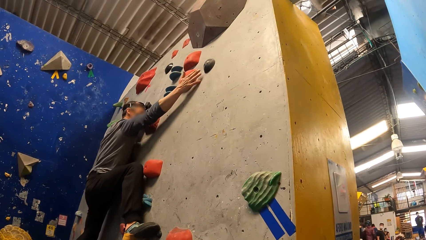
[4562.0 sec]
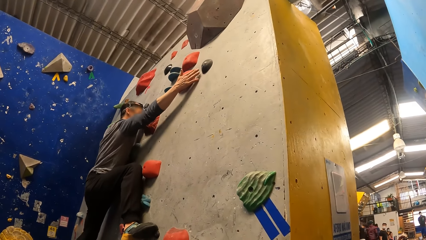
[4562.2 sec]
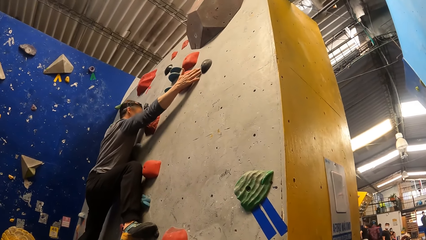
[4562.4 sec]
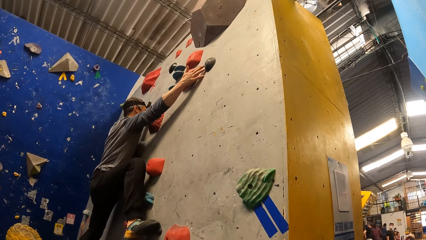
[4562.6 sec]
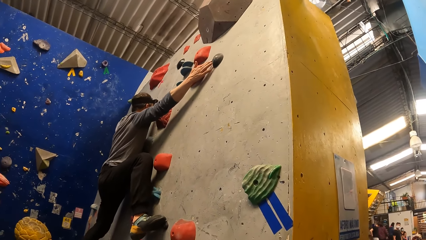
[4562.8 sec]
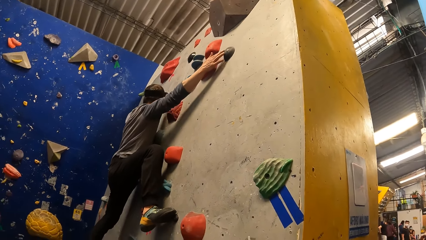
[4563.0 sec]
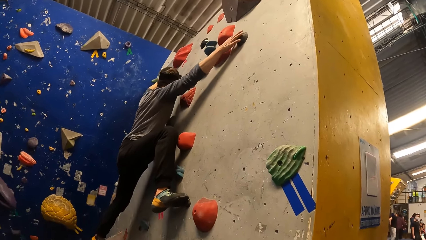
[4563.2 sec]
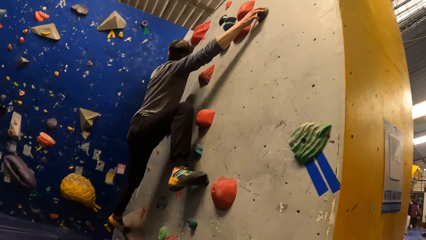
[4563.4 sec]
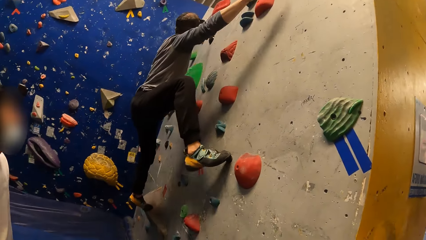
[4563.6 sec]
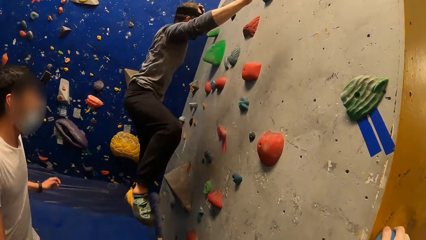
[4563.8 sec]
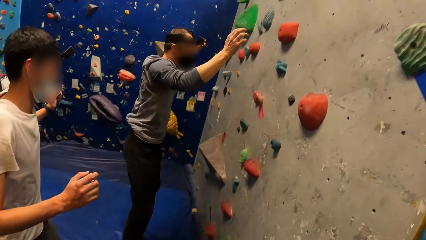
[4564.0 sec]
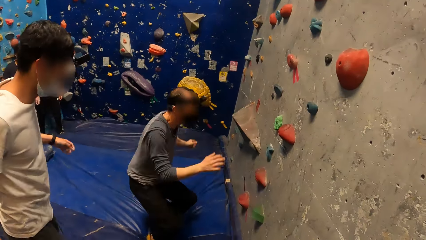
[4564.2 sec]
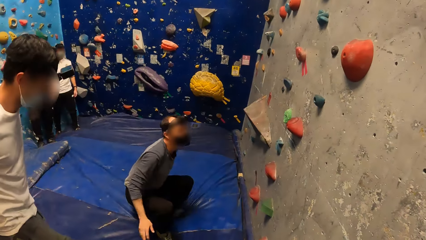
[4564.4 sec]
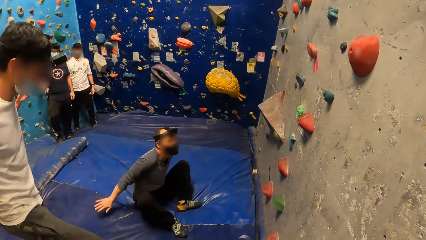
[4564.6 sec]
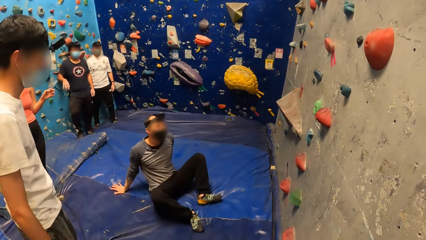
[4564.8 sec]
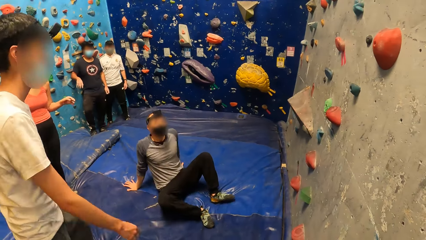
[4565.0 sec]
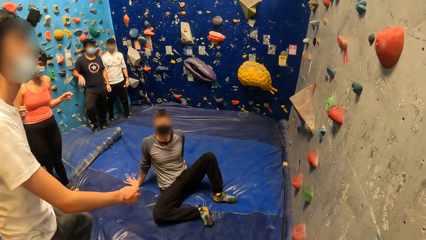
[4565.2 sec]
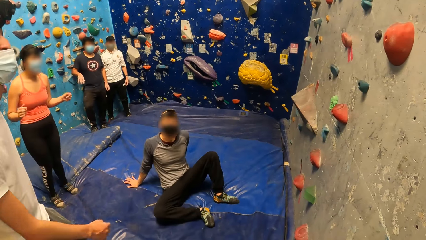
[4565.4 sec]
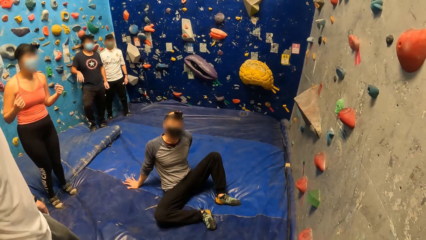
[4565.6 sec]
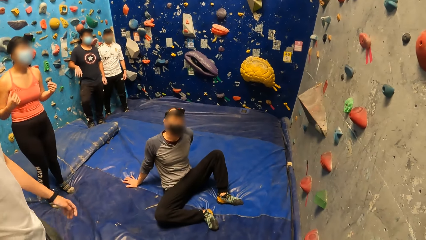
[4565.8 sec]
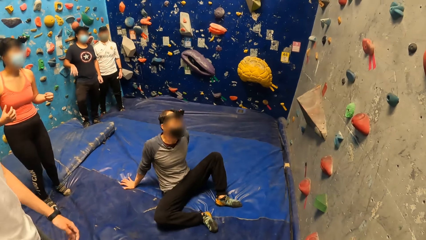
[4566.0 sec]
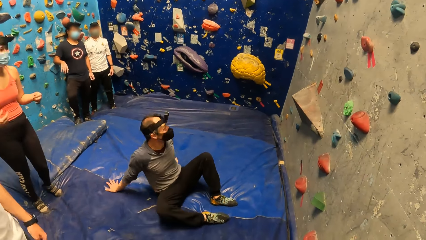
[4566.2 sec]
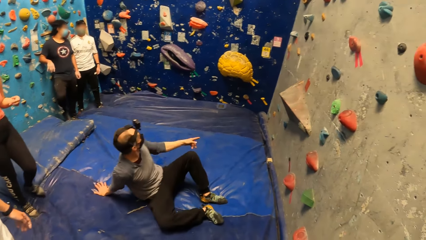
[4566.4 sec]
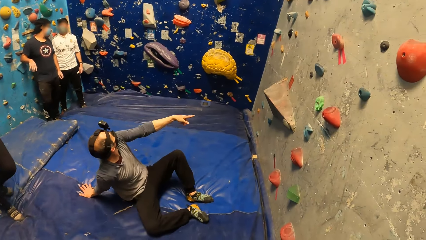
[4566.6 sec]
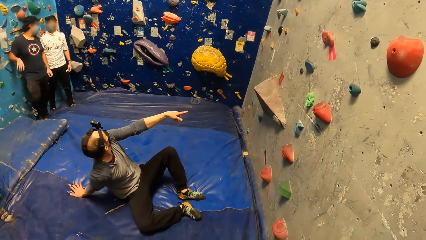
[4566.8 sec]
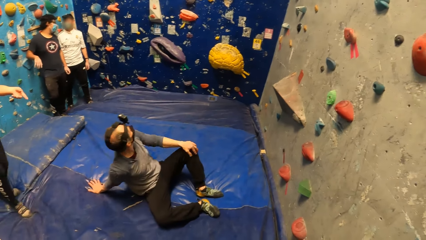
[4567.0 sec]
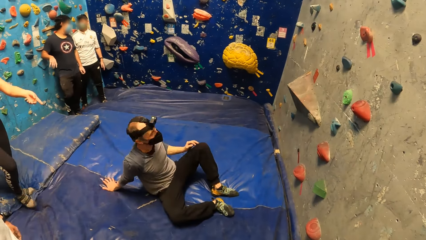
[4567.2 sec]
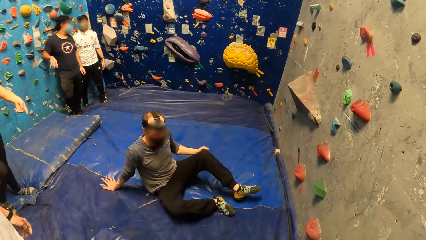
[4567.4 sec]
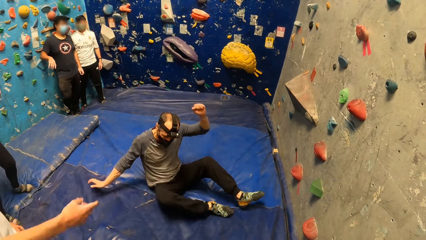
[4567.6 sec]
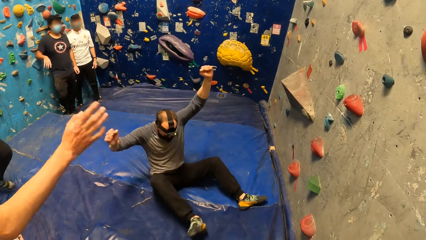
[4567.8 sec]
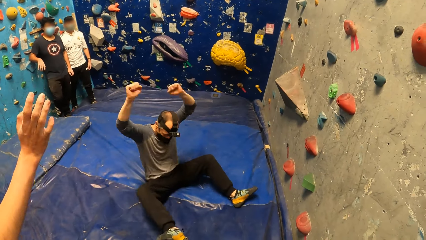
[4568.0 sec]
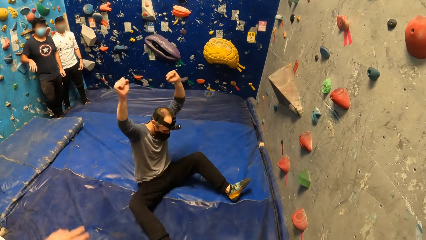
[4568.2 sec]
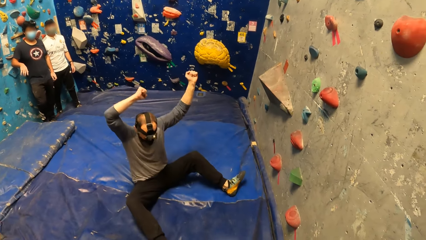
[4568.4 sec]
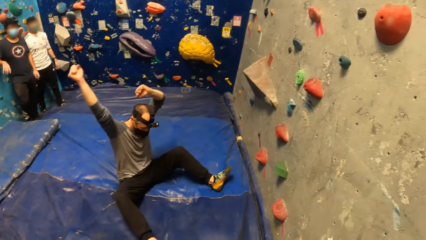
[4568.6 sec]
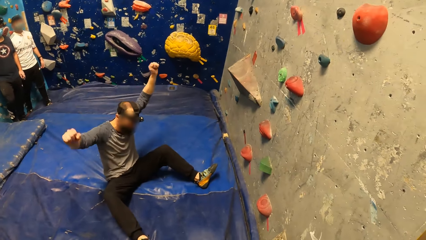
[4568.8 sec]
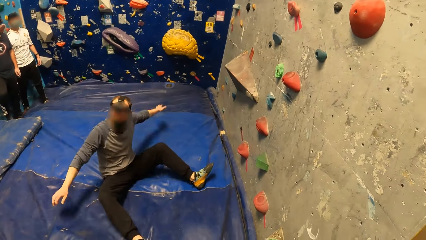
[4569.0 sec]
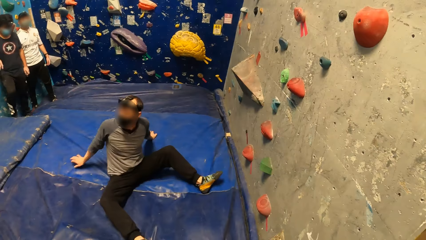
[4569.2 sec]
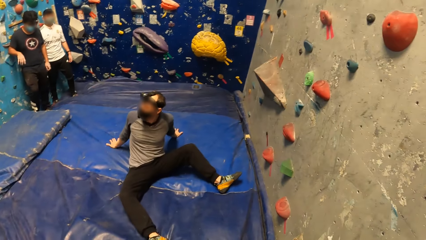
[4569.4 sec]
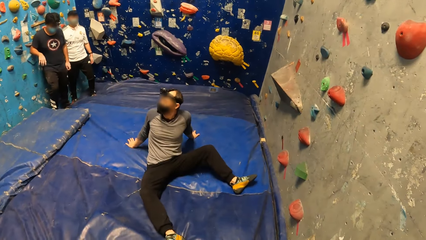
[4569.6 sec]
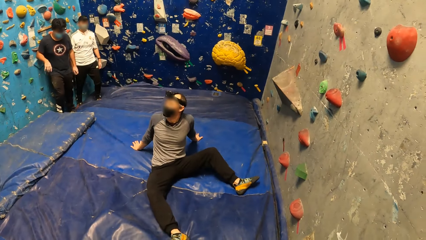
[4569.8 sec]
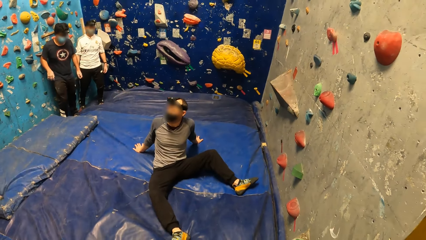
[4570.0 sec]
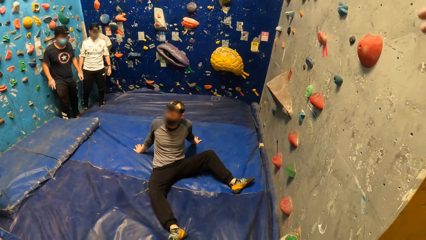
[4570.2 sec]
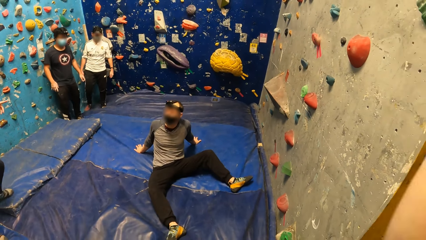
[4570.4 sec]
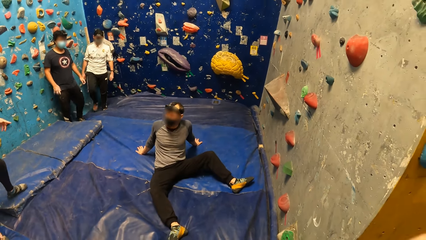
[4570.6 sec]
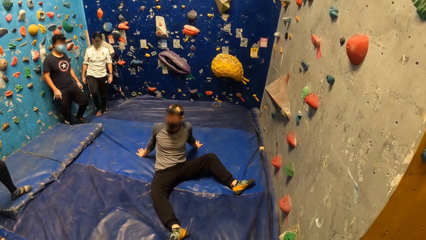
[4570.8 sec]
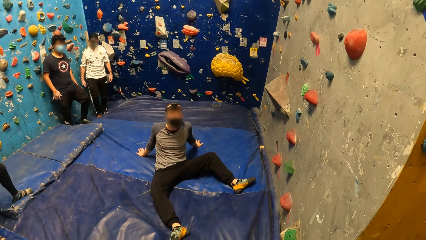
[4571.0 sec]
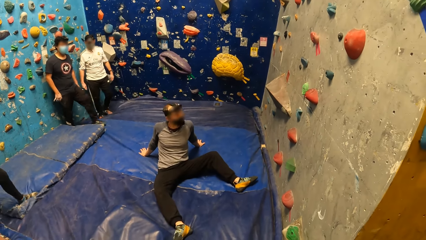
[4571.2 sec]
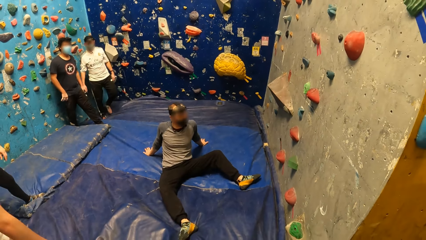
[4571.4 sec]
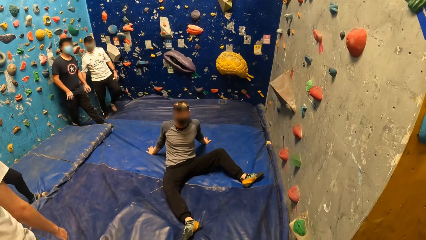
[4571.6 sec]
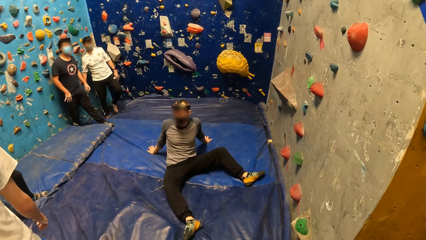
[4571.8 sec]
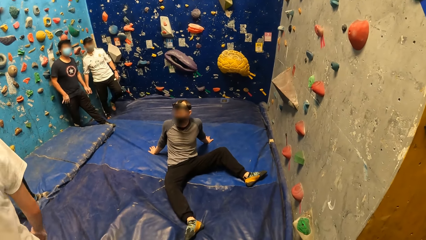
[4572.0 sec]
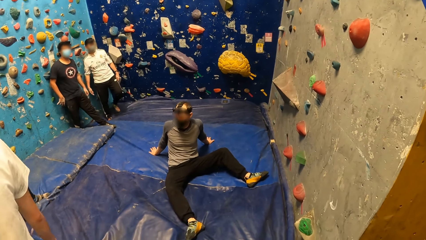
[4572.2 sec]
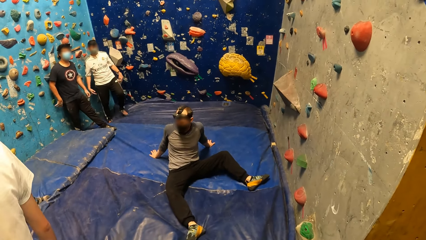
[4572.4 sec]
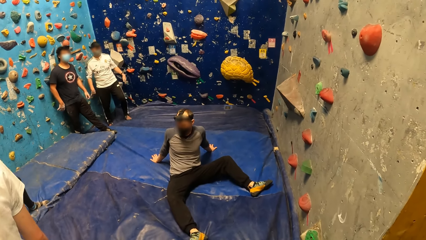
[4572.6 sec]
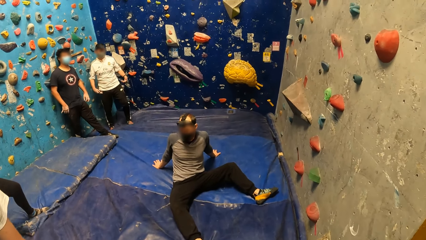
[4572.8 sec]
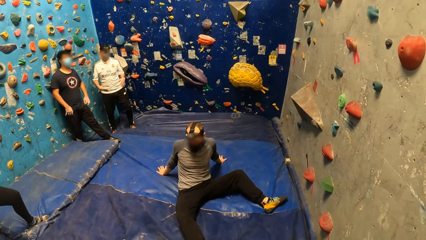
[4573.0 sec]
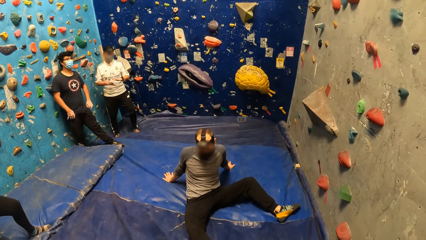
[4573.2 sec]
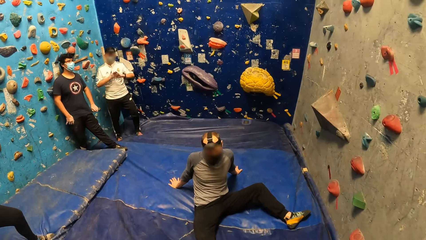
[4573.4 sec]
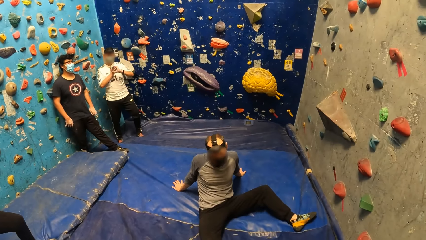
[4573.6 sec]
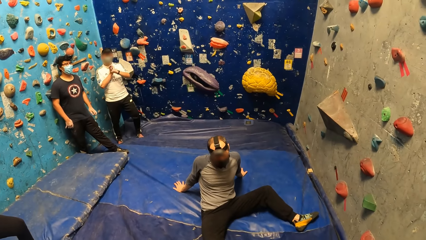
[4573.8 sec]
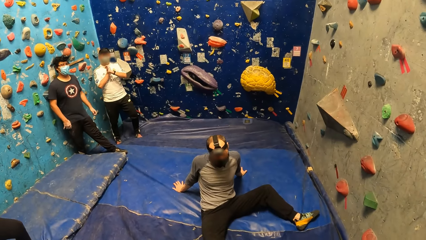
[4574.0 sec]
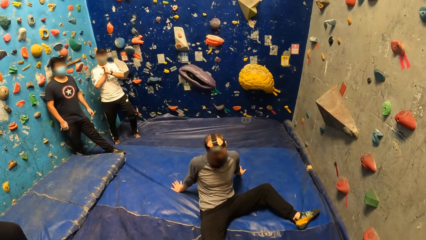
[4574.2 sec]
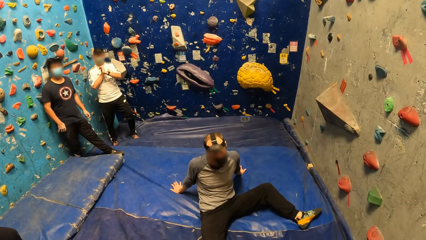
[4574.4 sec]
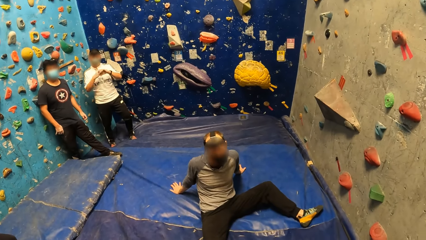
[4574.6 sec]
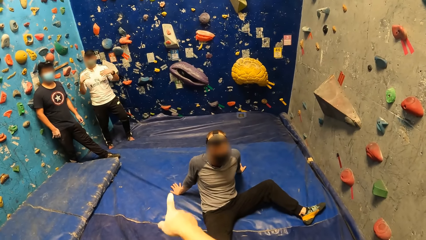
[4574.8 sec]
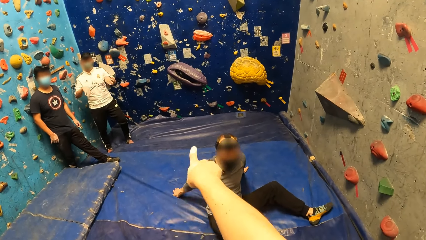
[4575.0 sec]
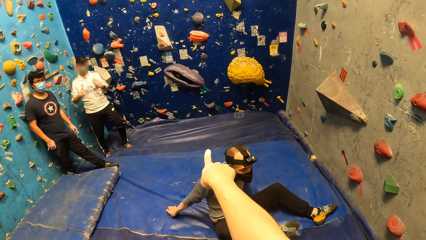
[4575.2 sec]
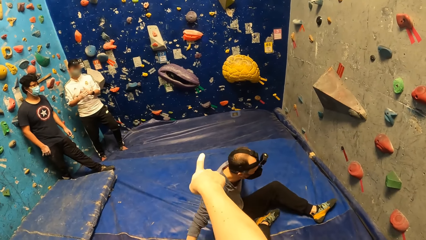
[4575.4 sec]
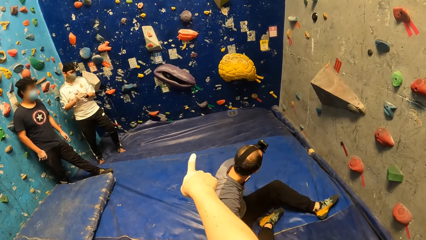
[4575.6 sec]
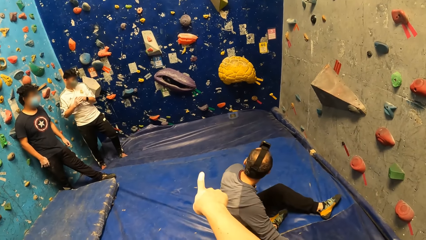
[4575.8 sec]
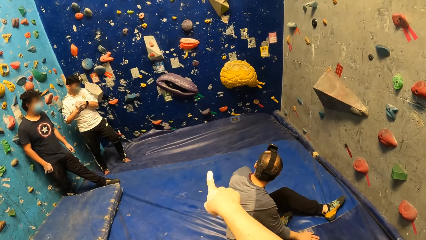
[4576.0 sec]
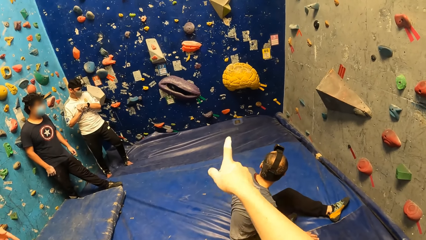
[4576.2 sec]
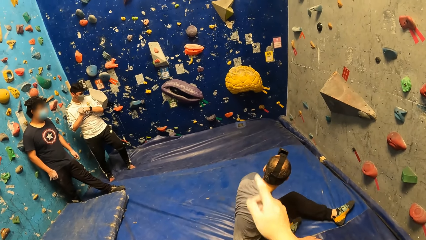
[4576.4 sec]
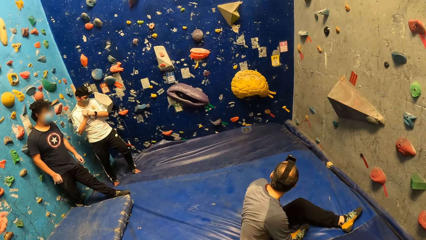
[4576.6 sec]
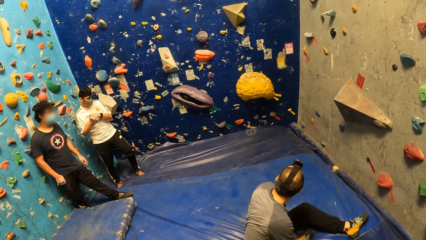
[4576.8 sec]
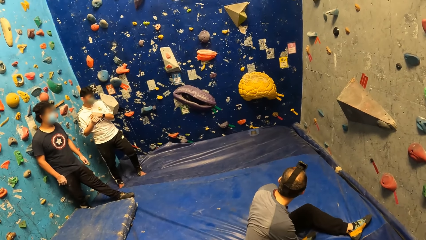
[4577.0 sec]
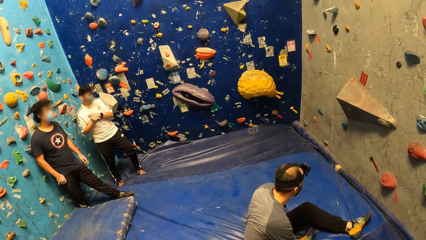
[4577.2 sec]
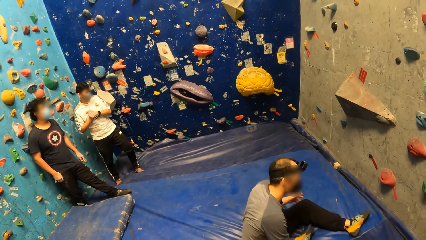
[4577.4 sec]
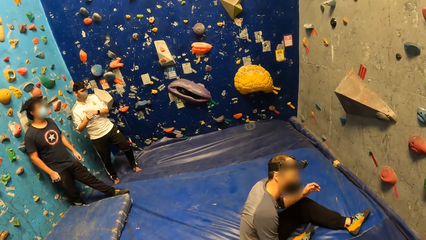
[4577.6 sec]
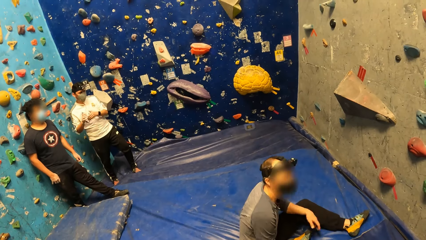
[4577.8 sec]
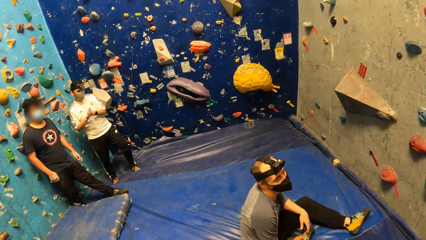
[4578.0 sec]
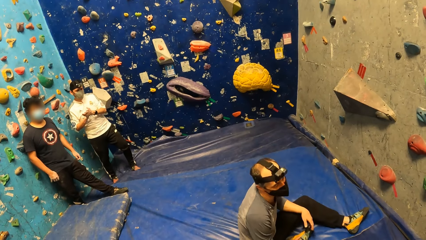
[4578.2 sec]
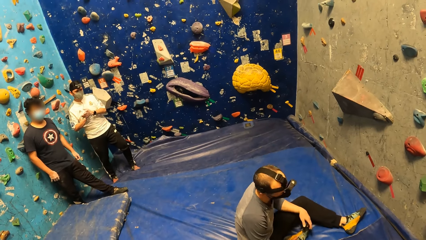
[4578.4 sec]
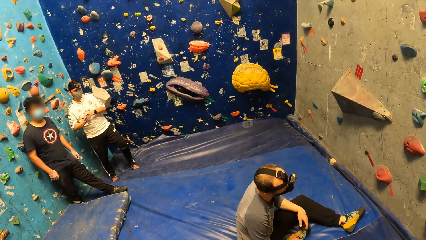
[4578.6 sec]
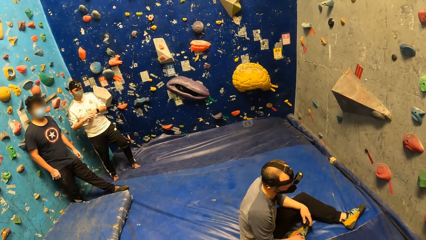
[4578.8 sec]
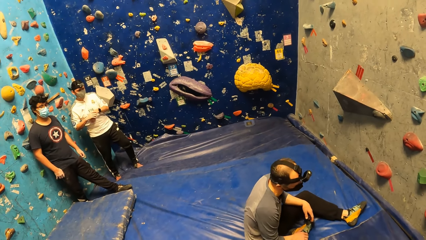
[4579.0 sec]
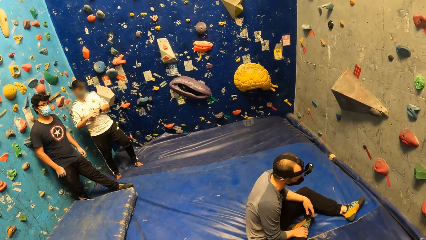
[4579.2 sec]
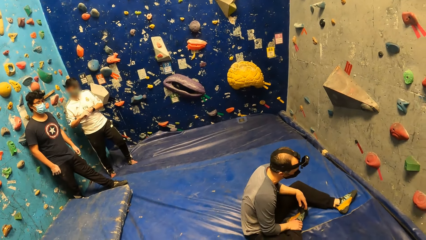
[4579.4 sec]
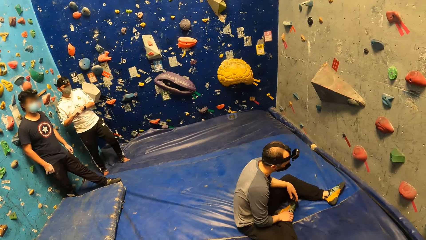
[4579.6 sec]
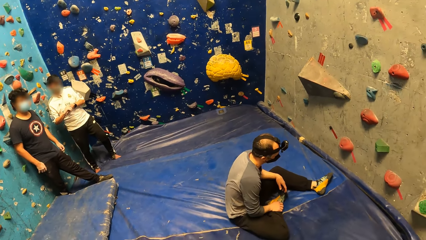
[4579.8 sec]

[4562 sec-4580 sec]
The man falls from the wall to the floor. The man waves his hands in the air. The camera wearer points to the wall with his right hand, at the holder.
